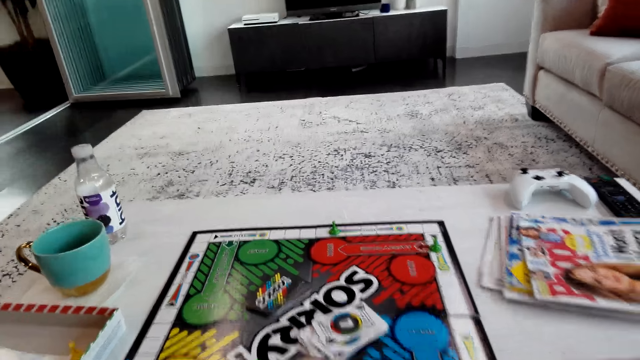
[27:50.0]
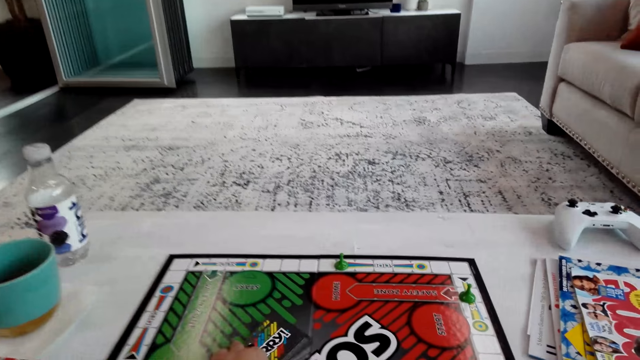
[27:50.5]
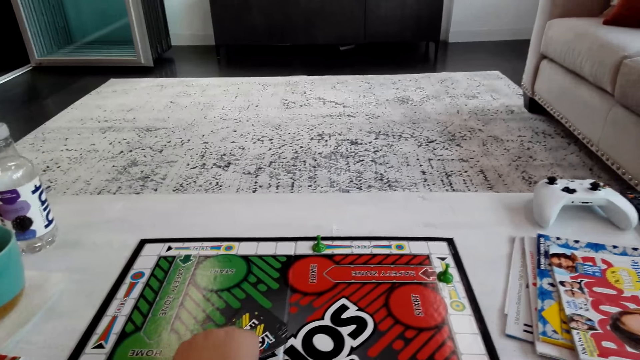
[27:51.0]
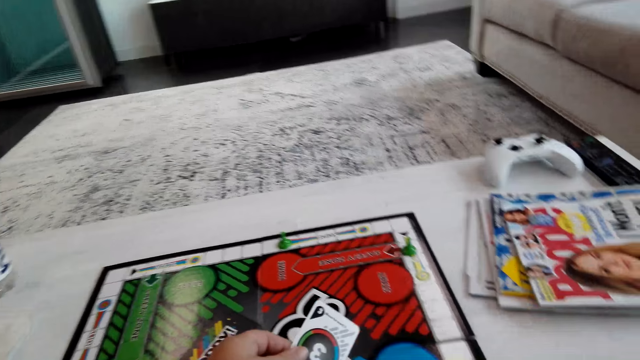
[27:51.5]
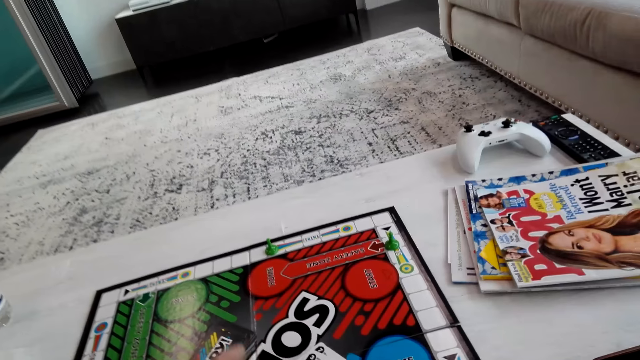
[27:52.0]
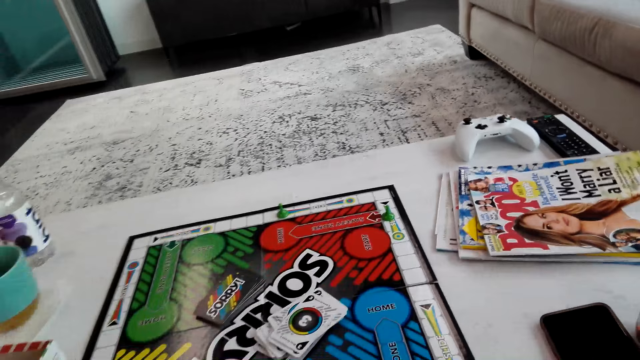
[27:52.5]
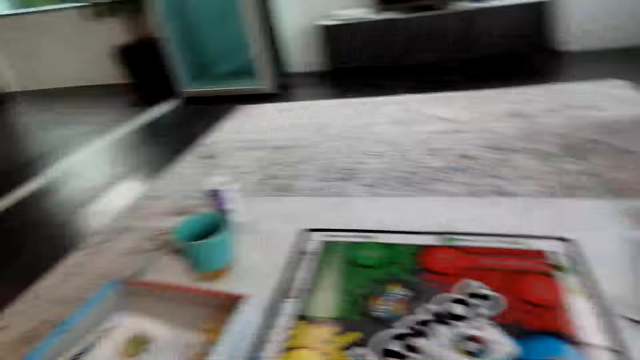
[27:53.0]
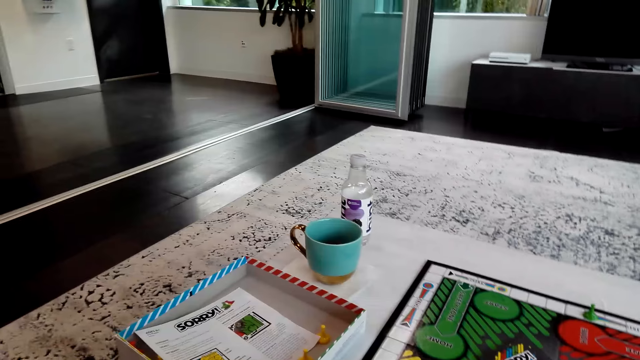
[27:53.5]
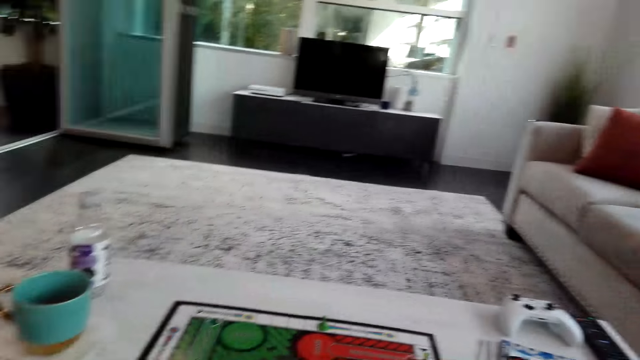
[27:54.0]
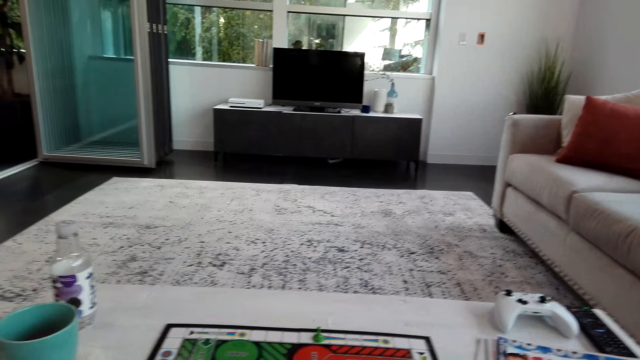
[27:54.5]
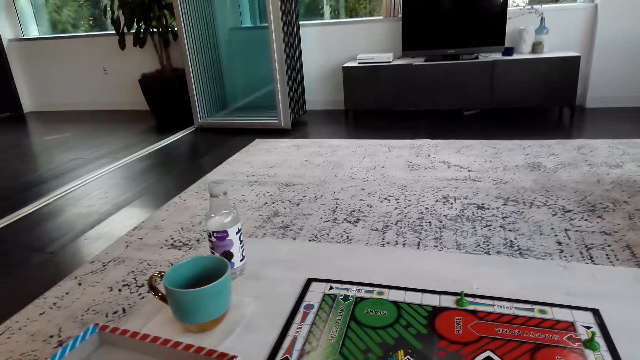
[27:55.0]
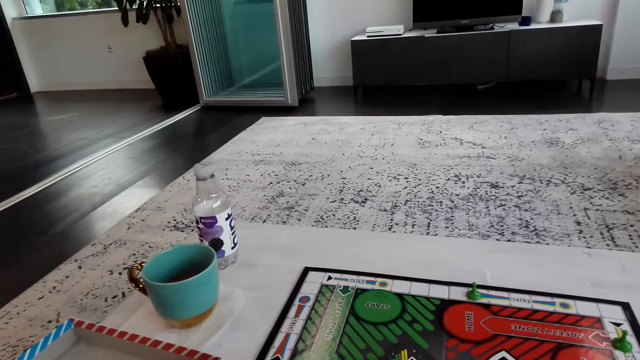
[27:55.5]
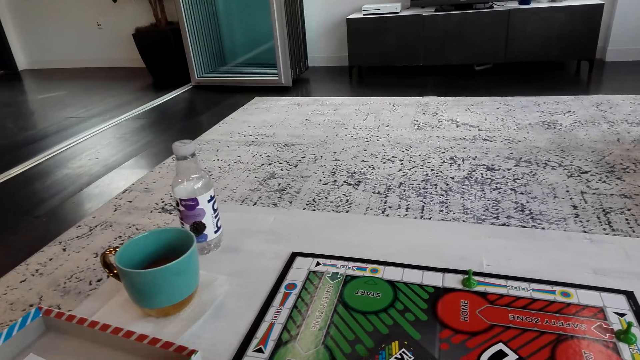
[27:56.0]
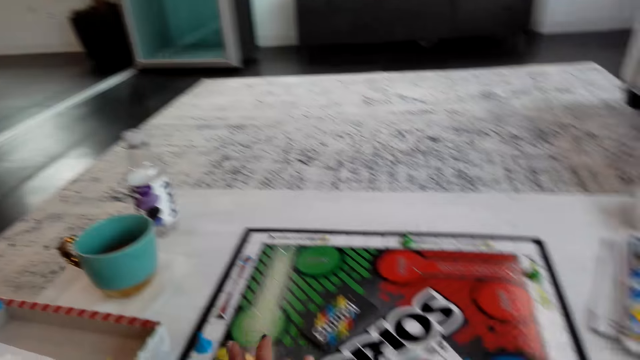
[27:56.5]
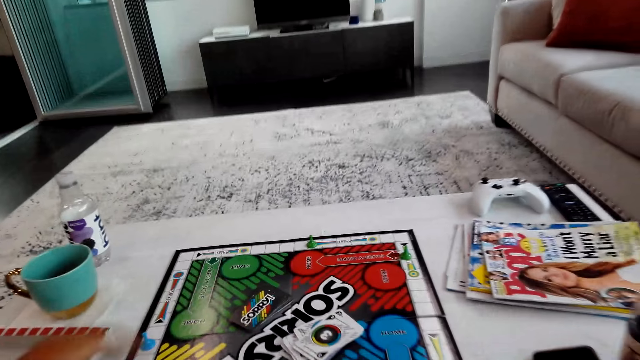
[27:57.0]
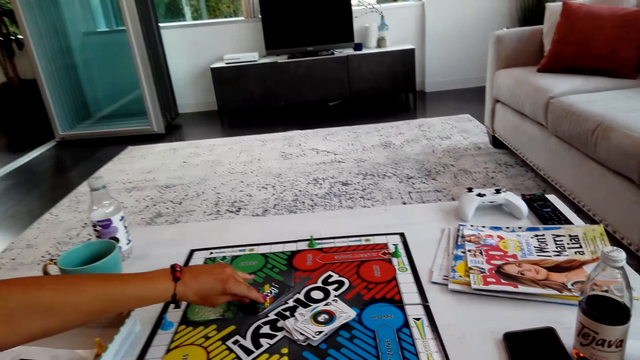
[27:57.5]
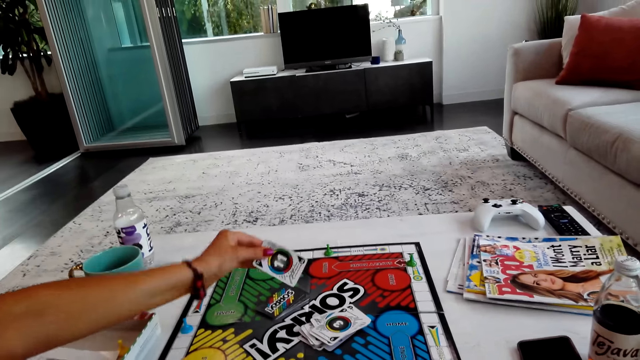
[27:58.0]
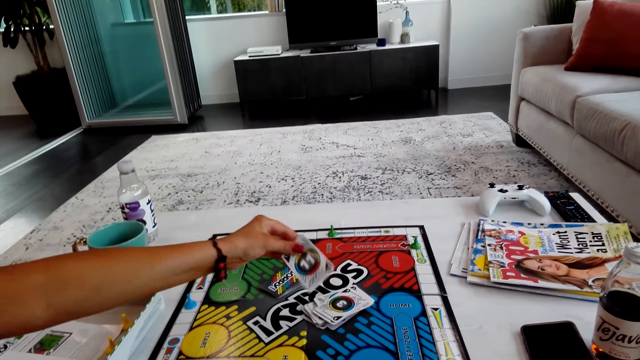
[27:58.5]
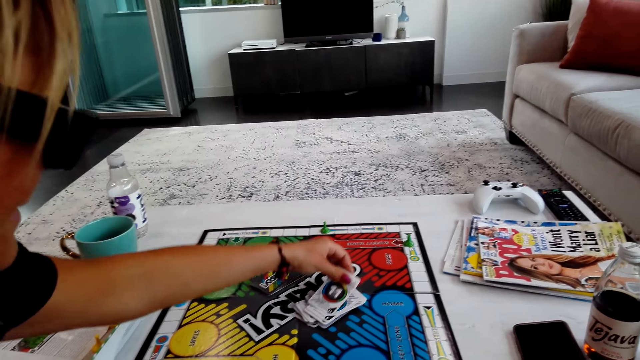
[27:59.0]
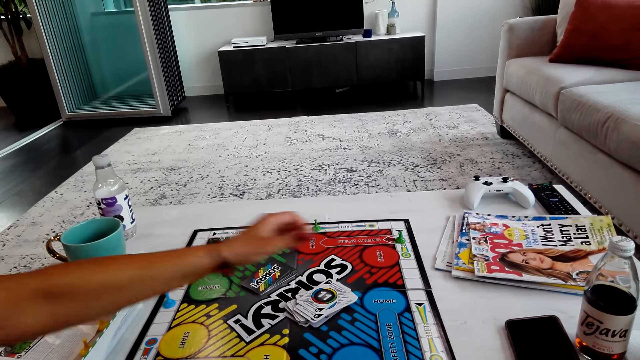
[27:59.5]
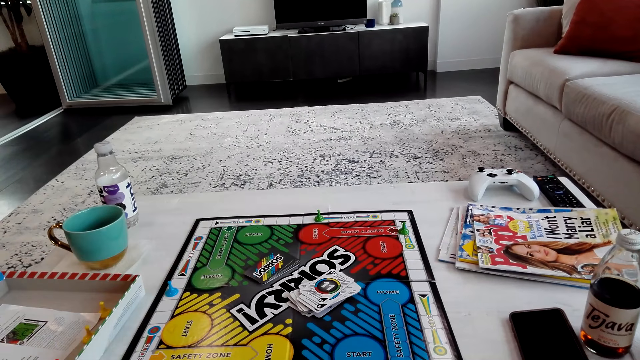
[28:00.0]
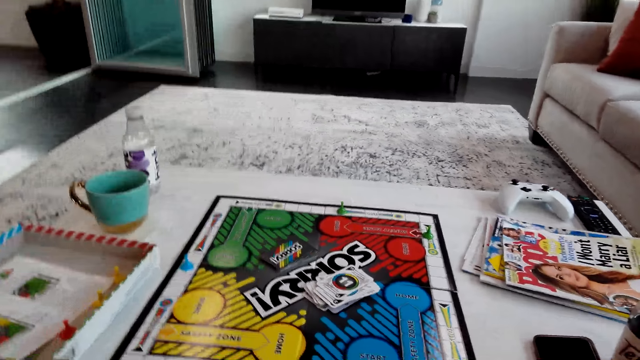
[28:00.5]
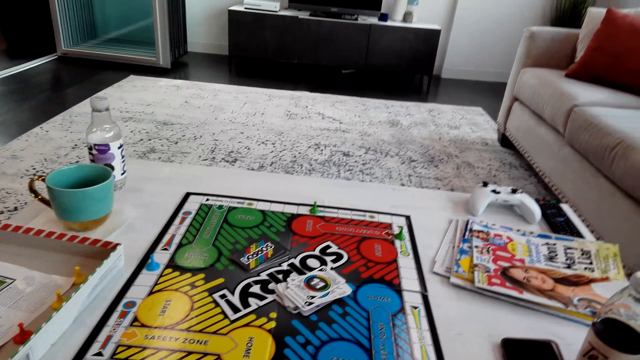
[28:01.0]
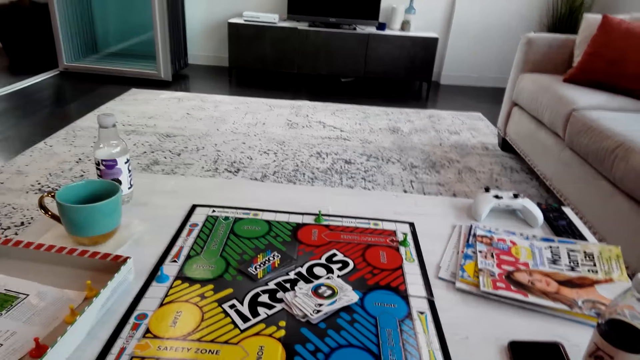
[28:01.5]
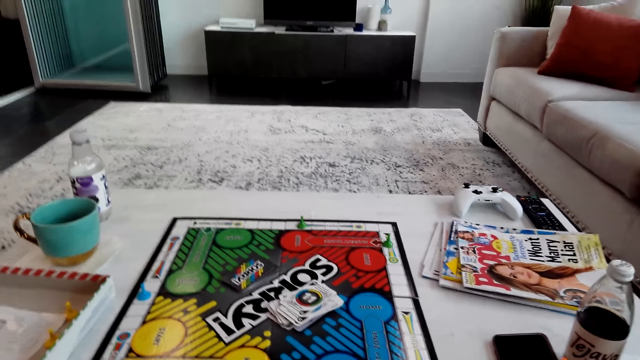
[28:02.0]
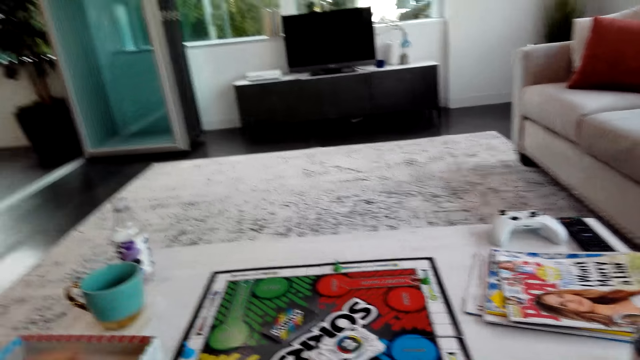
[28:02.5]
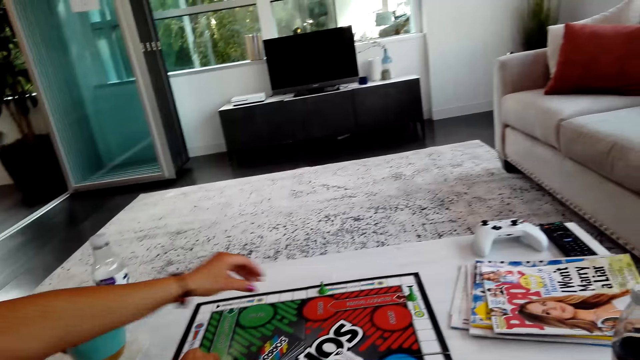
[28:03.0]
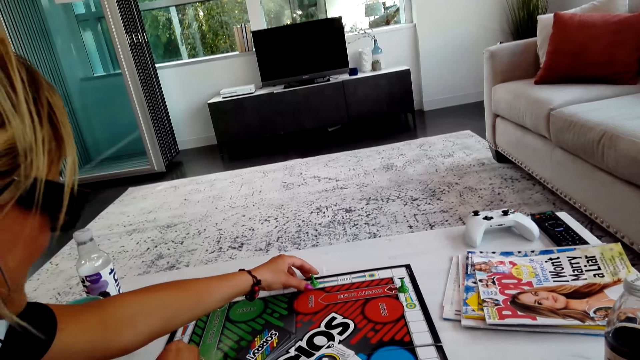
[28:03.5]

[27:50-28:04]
The camera wearer picks a card on a board. They turn the card. They put the card on the board. They move a pawn on the board. They play the board game. A lady picks a card on the board, turns the card and puts the card on the board. The camera wearer interacts with the lady. The lady moves pawns on the board.

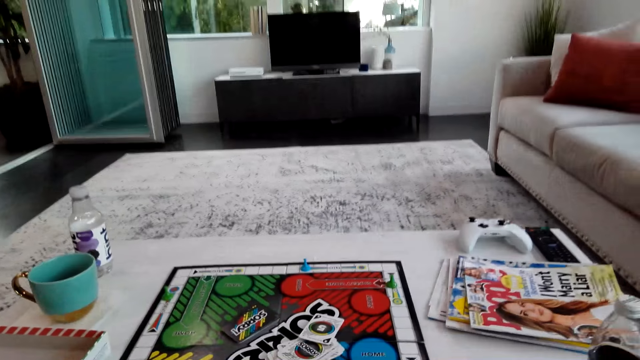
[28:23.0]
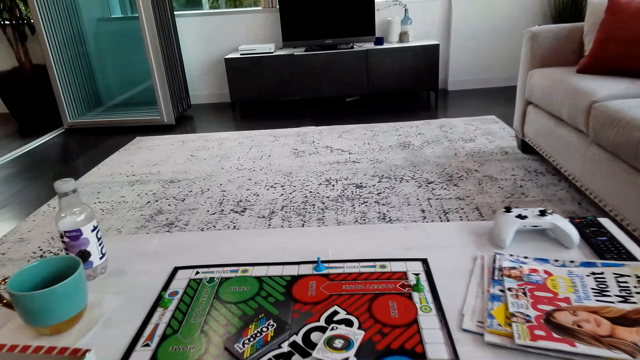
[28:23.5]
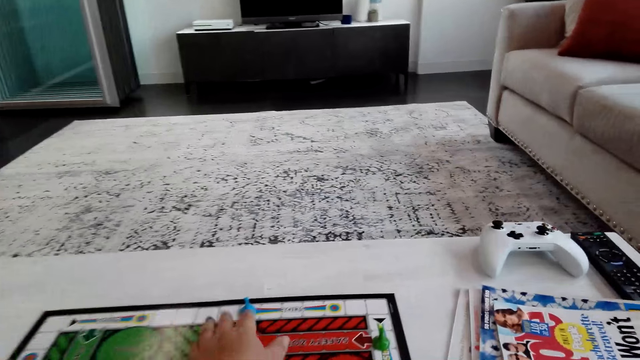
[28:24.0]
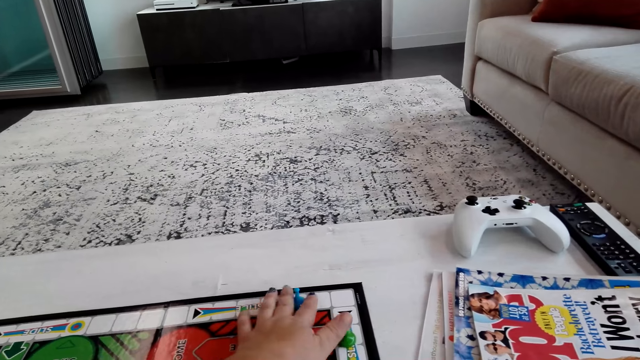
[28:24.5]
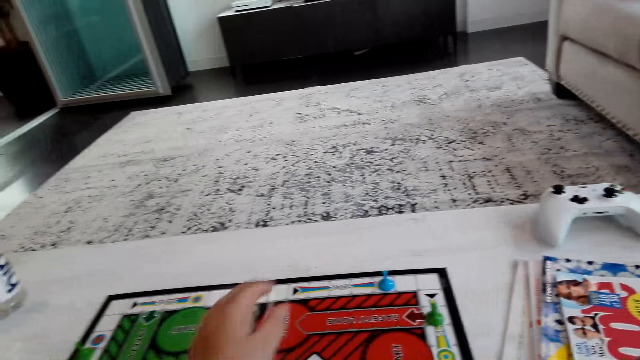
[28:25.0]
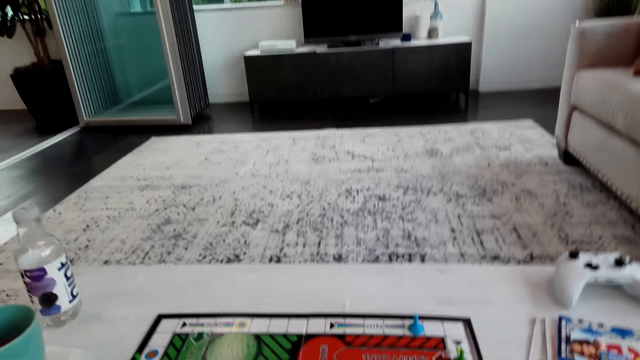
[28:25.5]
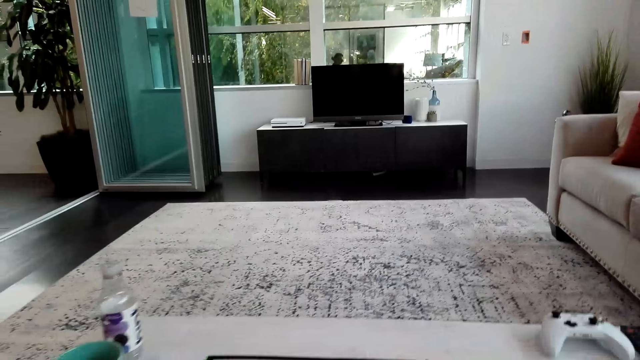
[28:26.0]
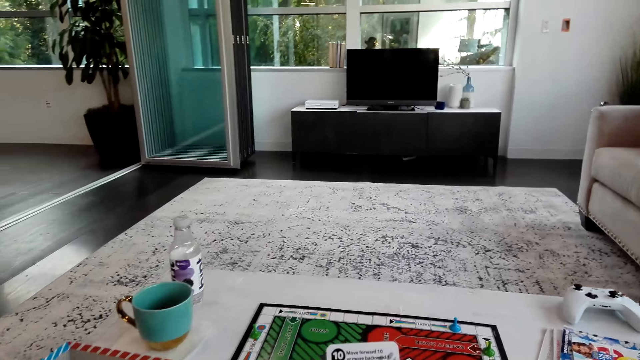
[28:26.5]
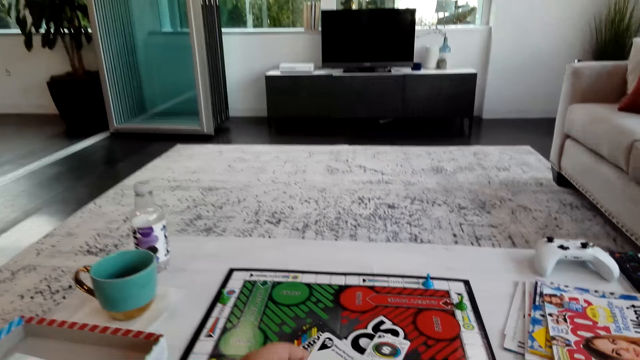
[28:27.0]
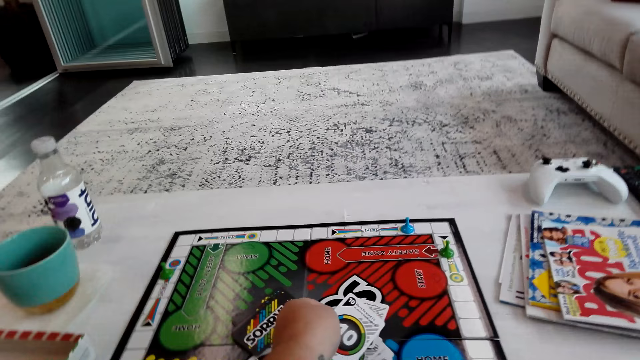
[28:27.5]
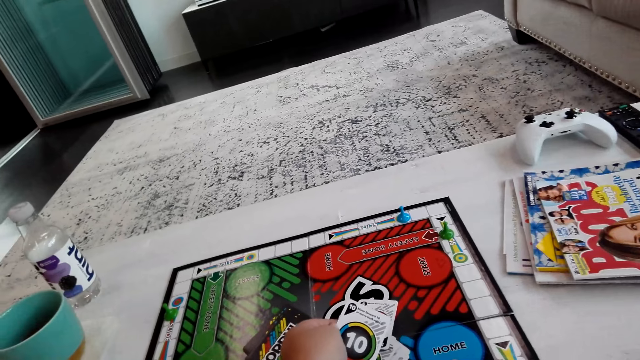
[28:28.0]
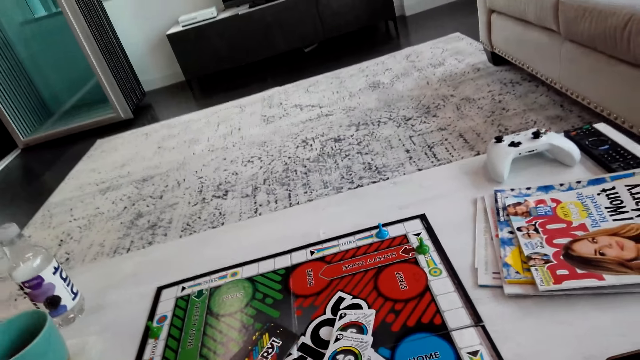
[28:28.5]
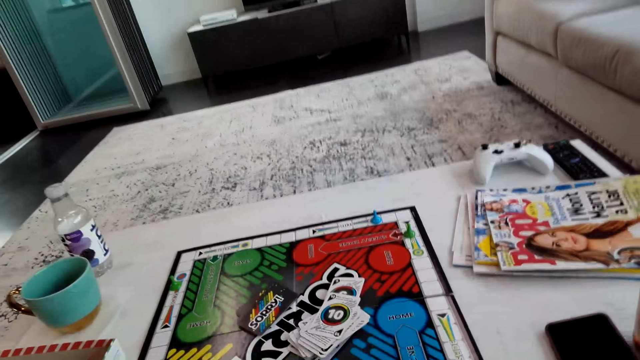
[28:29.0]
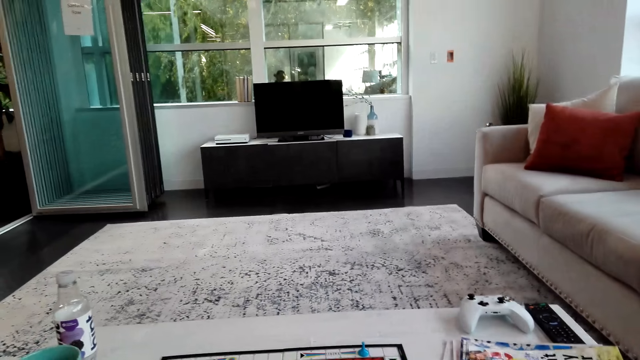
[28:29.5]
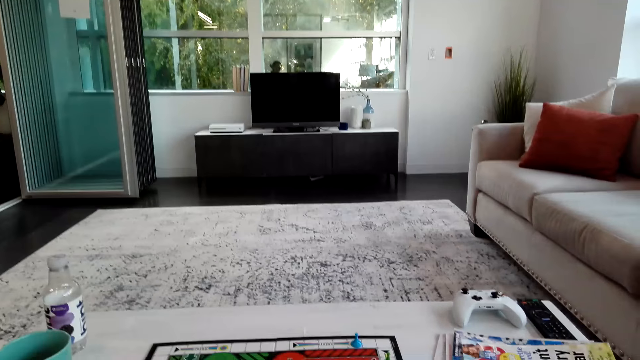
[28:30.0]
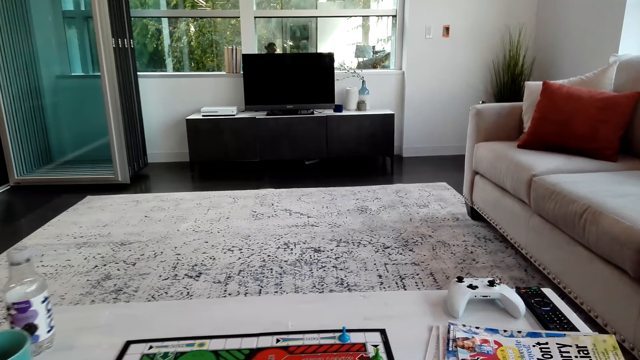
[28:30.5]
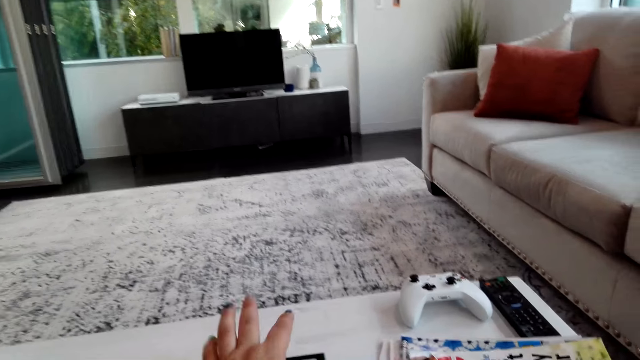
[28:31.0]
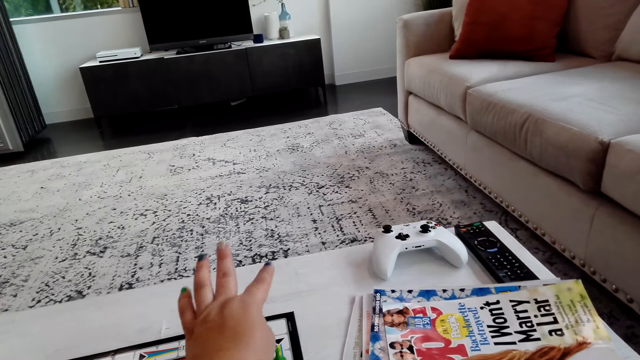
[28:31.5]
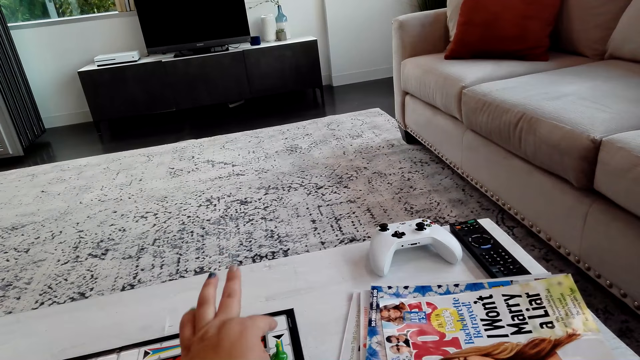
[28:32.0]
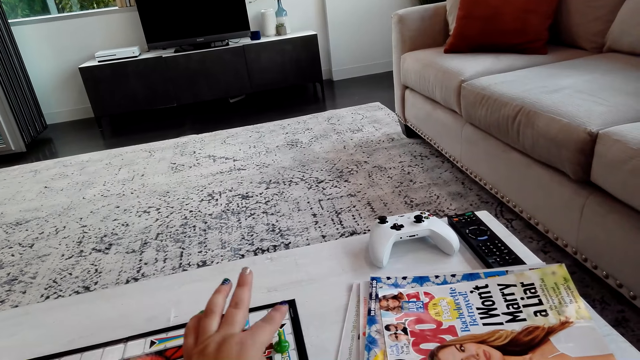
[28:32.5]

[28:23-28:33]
The camera wearer moves a pawn on the board. They play the board game. They hold a card. They put the card on the board. They count spaces on the board.
